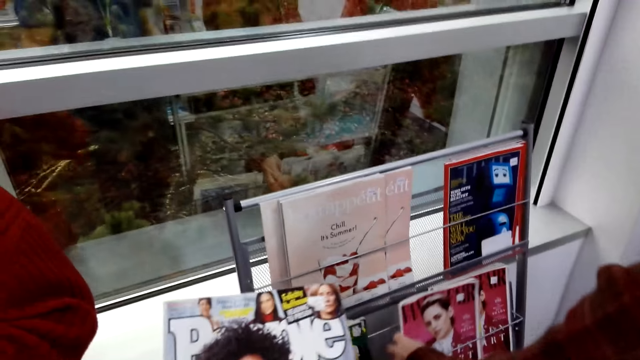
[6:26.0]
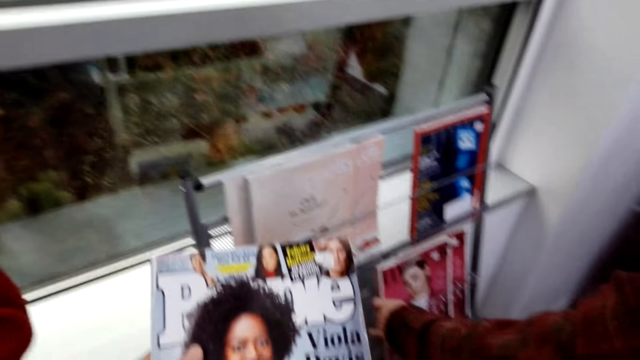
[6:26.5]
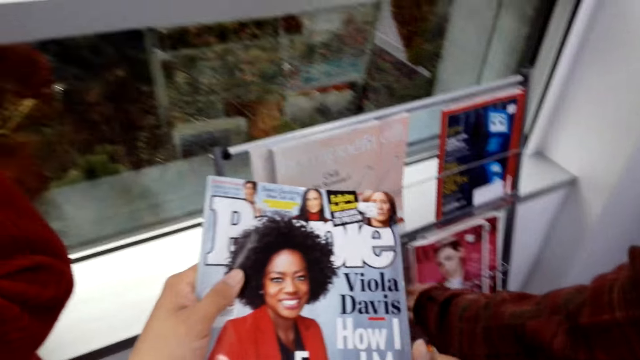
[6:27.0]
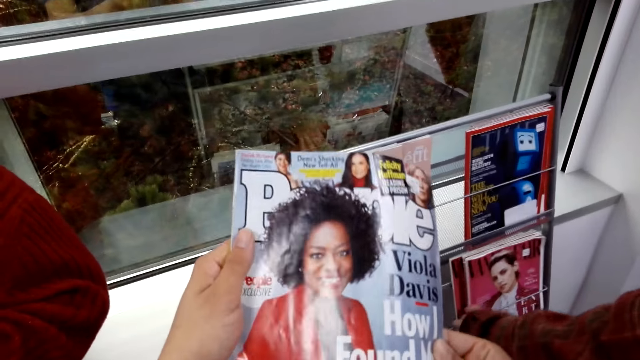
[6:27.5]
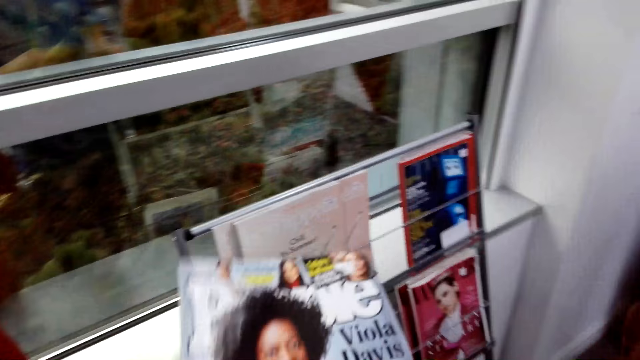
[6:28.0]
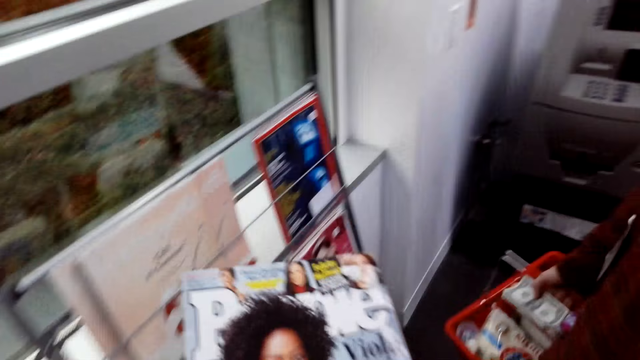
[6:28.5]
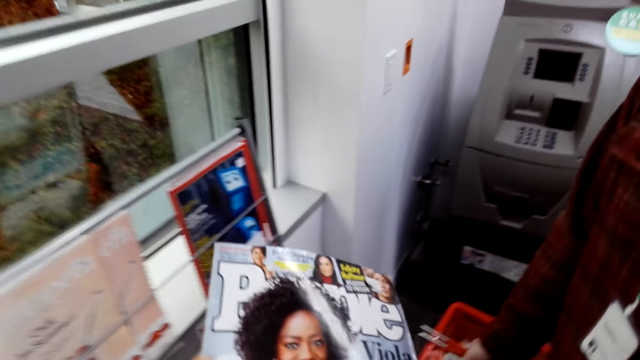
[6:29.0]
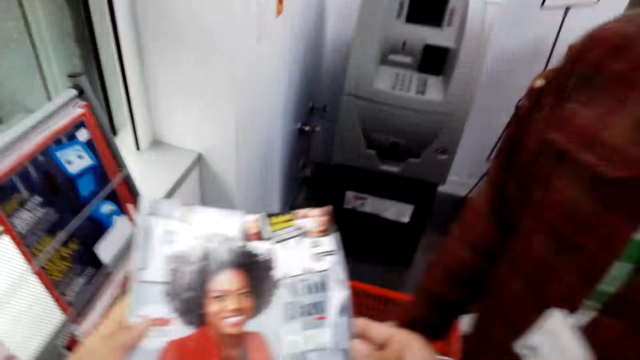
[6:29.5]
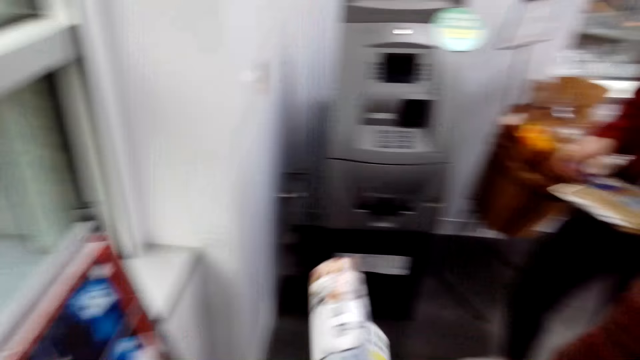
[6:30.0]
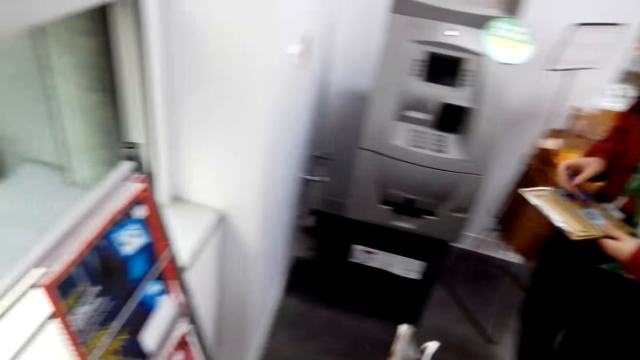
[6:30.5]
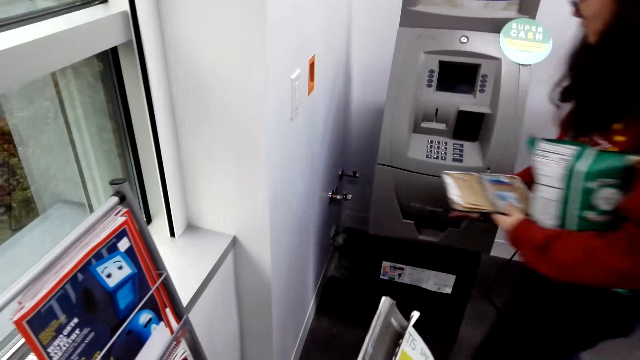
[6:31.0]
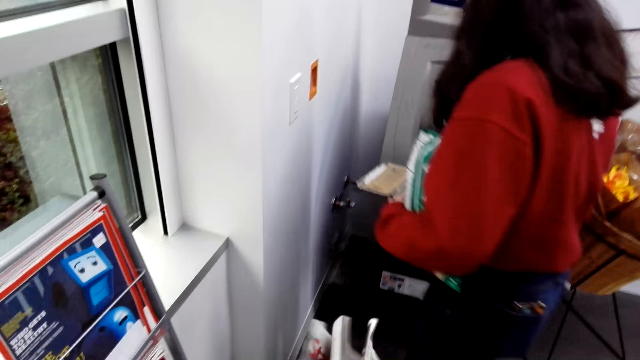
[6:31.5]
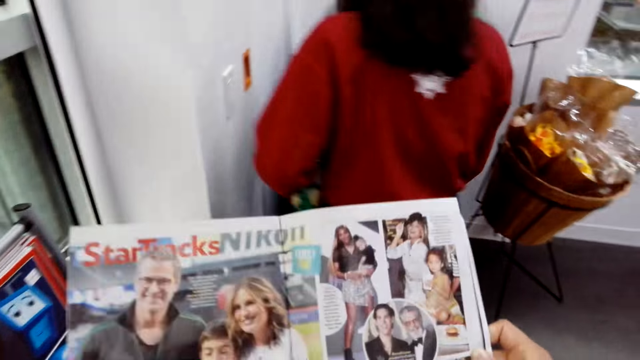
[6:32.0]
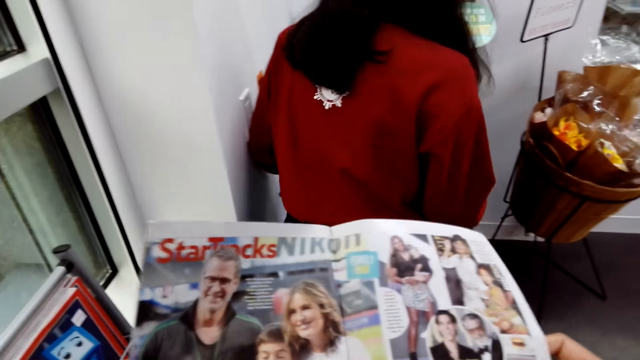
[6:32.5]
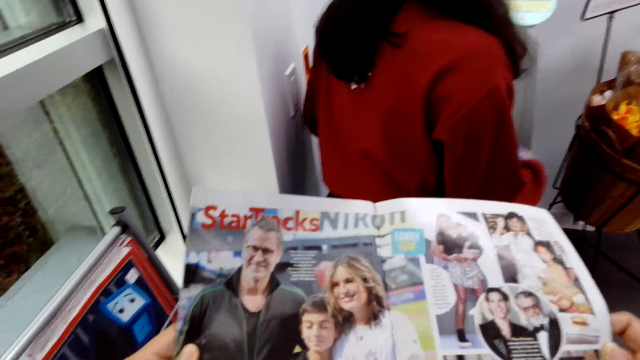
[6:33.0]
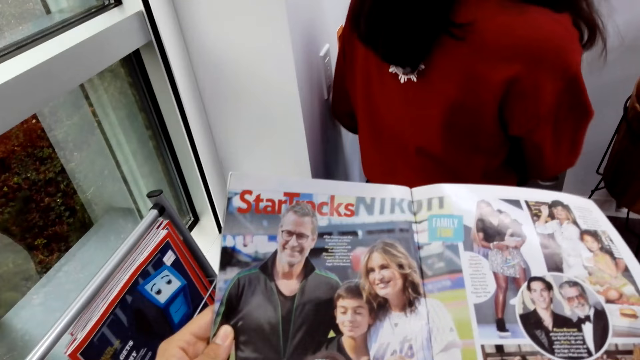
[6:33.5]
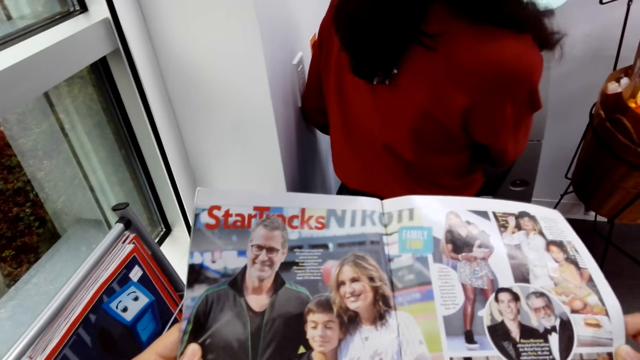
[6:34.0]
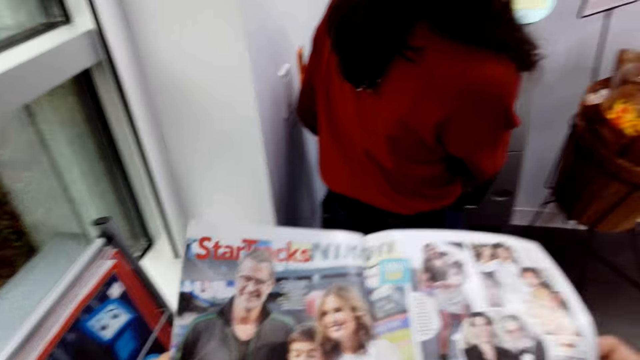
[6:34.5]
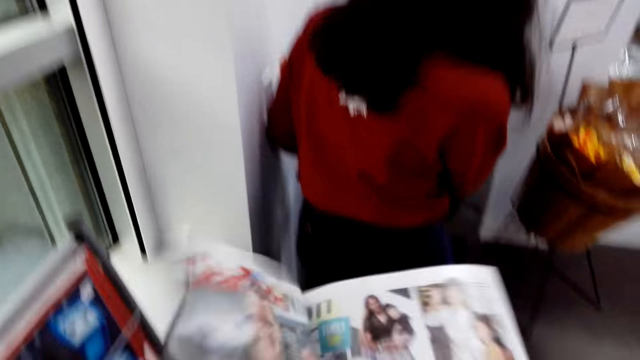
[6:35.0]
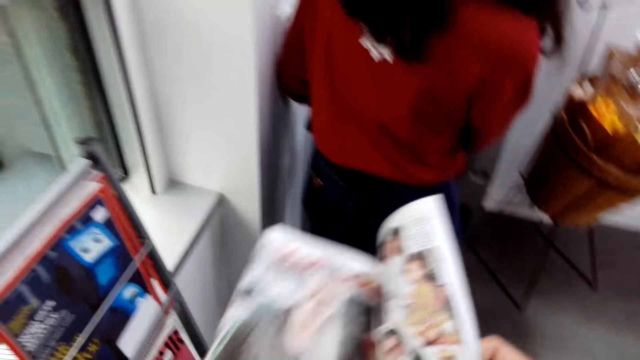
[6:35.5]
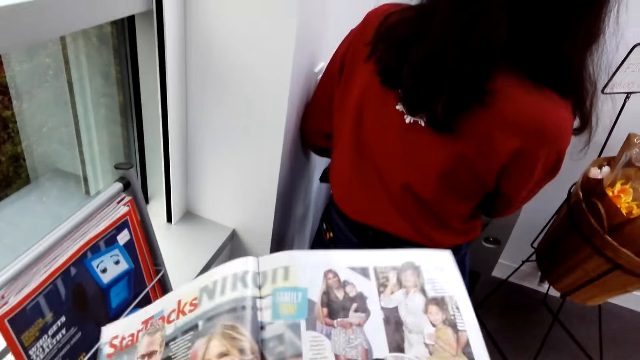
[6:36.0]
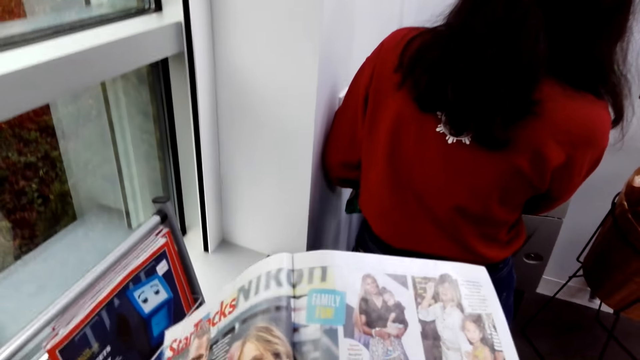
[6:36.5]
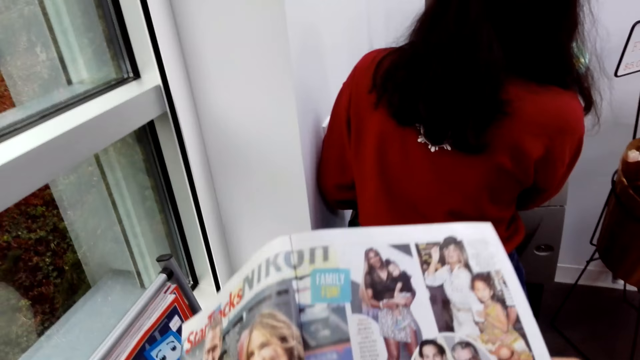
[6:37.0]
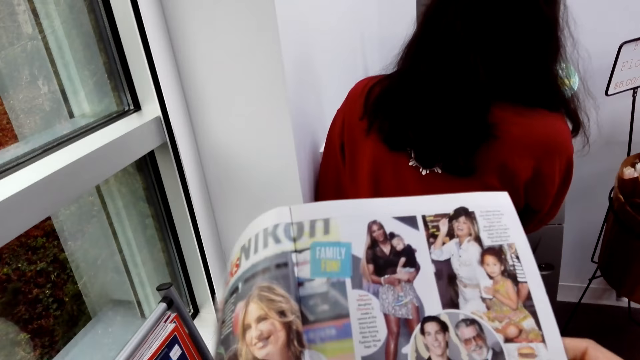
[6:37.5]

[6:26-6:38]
The camera wearer reads the magazine. They touch a book.

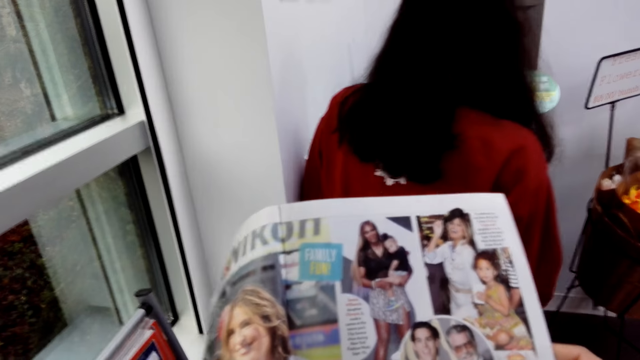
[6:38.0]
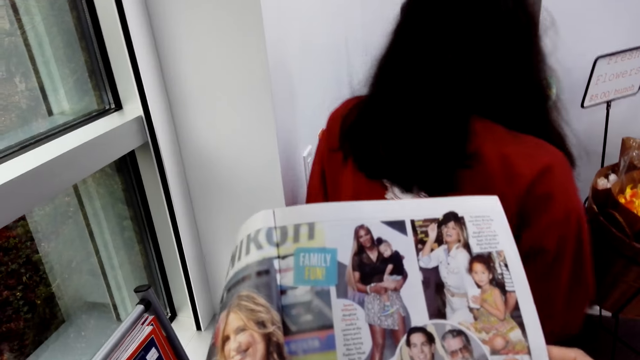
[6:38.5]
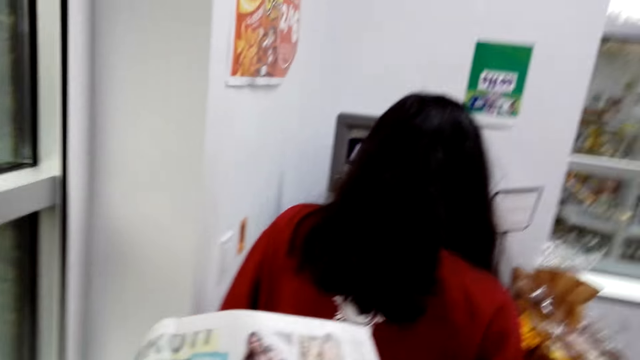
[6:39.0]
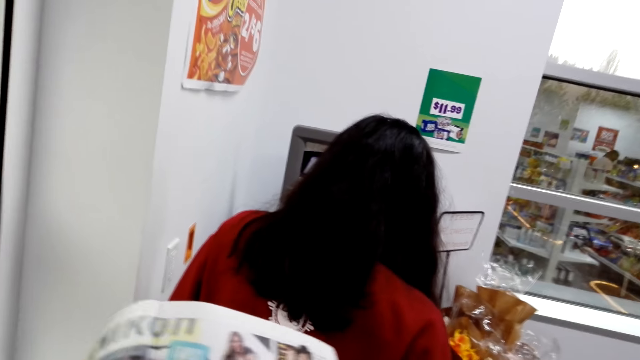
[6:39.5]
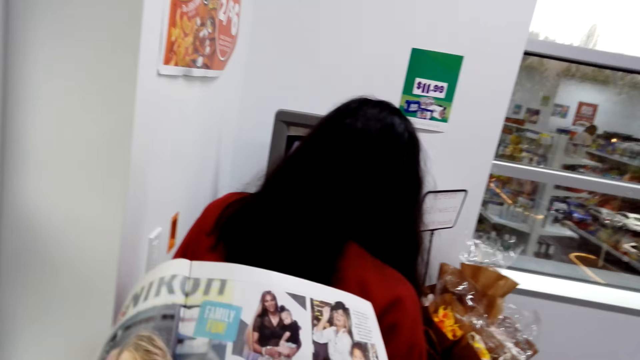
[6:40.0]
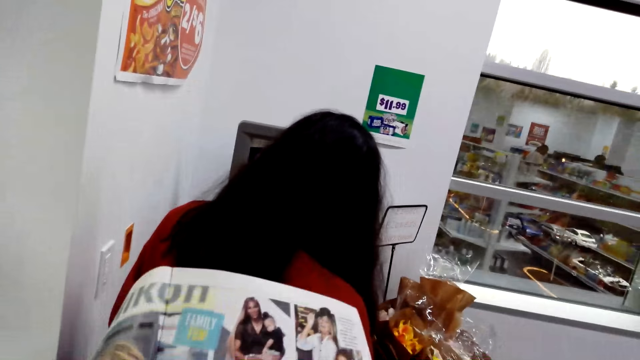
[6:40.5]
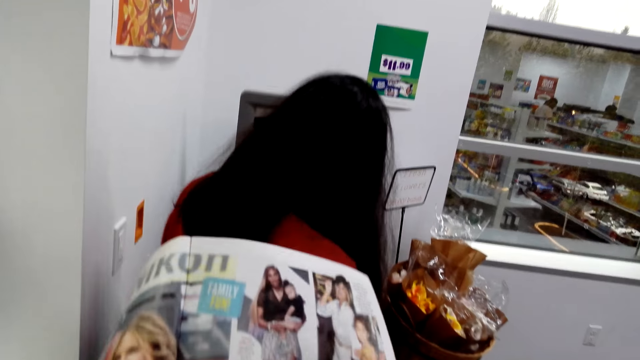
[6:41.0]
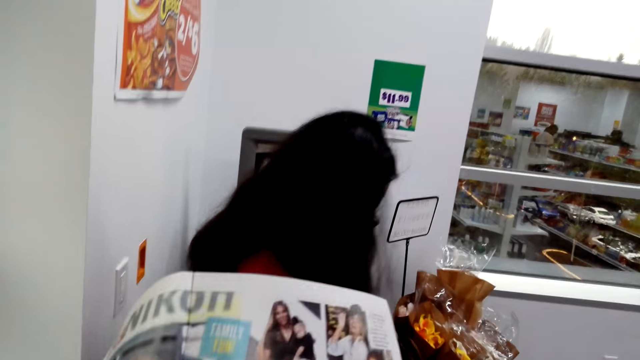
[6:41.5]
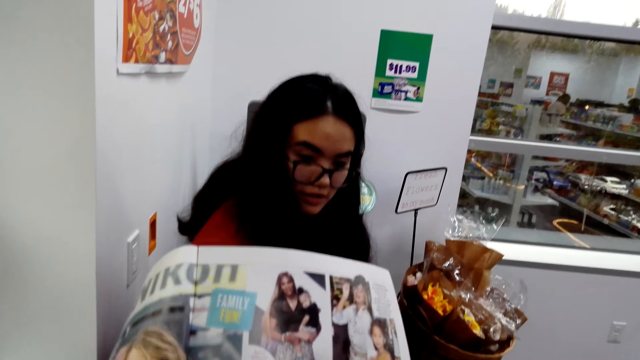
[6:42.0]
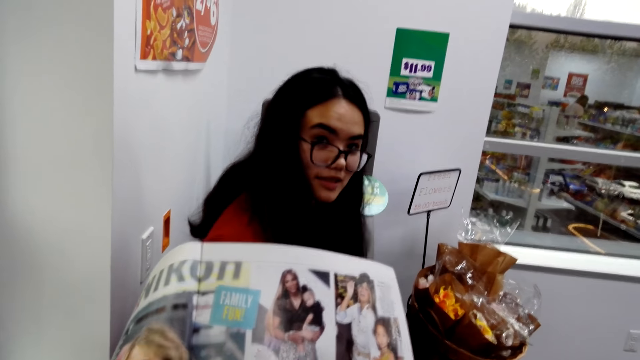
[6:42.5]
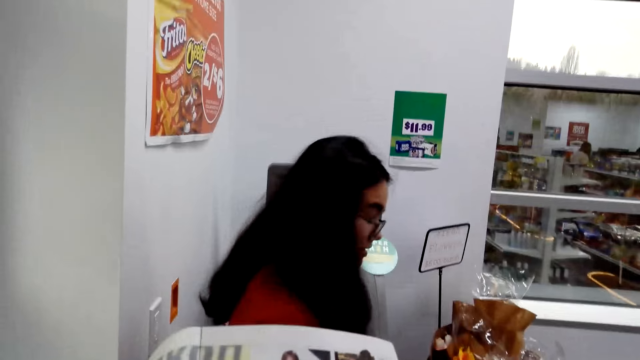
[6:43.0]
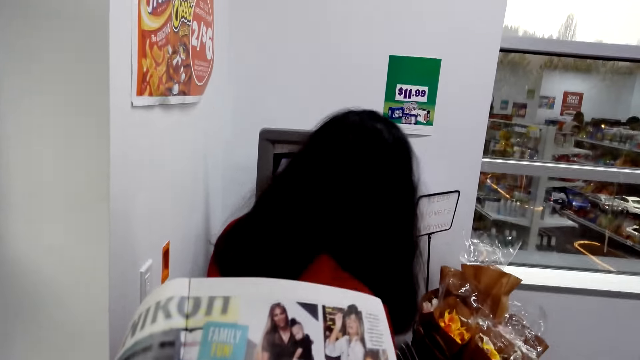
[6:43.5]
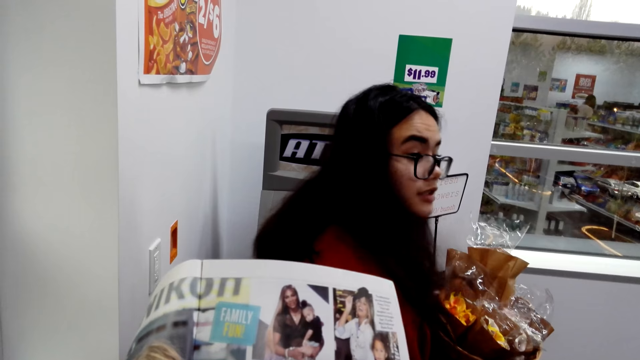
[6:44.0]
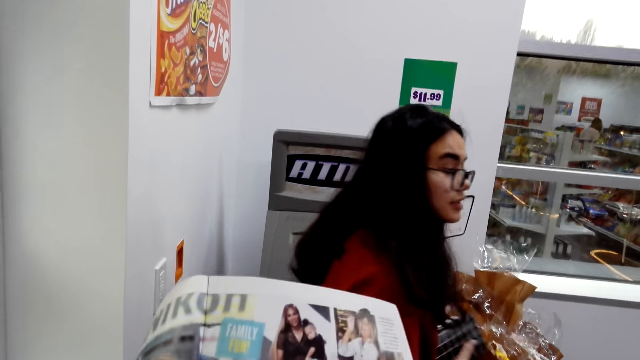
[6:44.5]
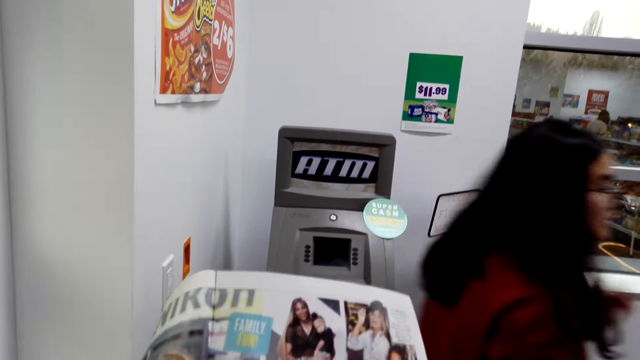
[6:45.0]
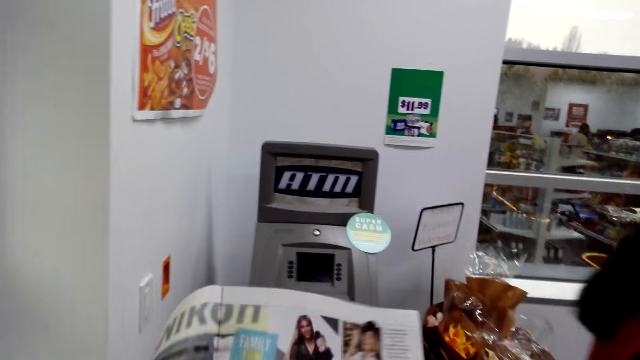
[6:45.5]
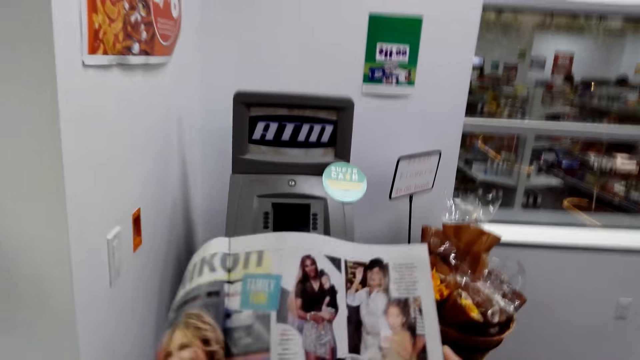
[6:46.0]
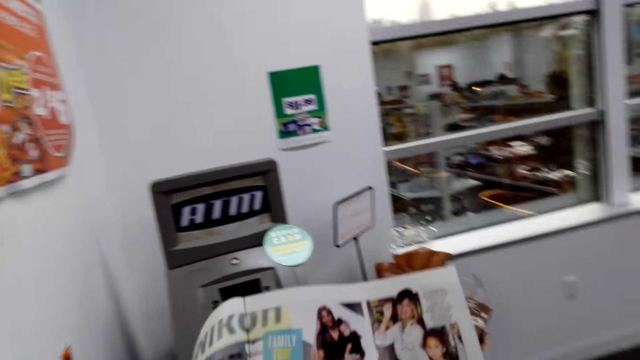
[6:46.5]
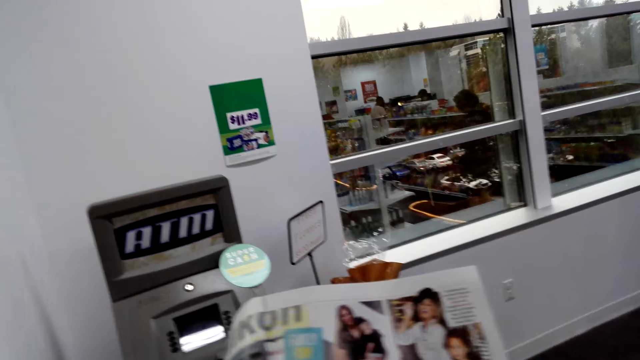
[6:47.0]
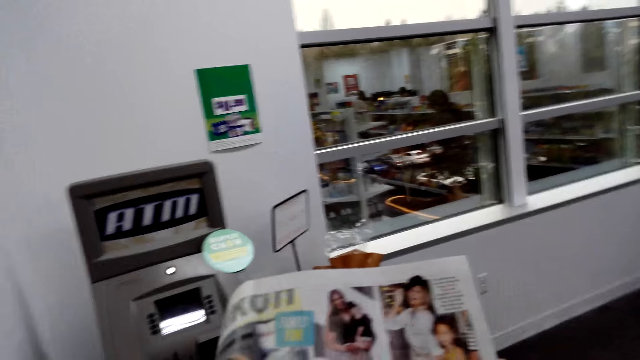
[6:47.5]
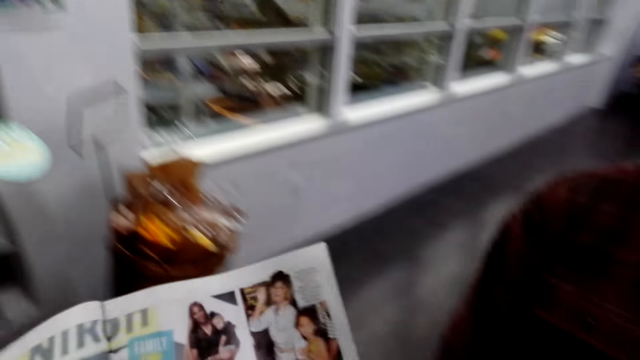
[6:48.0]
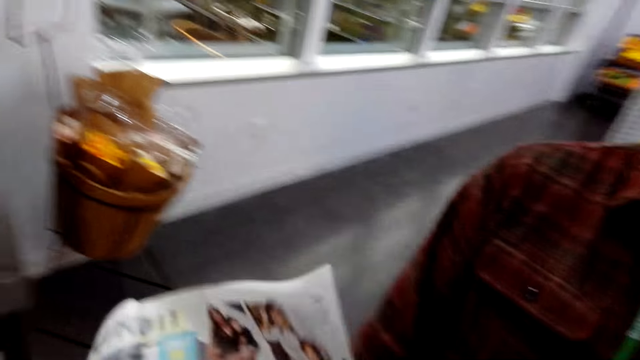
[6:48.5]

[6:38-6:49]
The camera wearer flips the magazine page.
